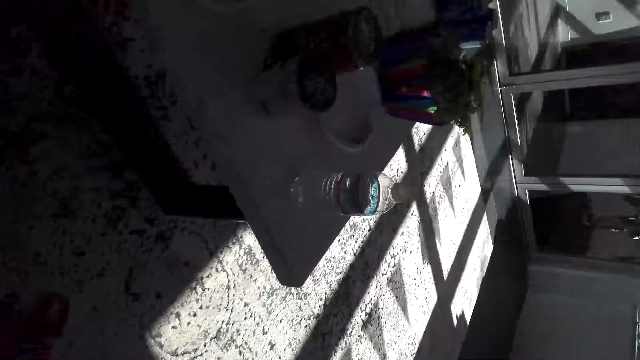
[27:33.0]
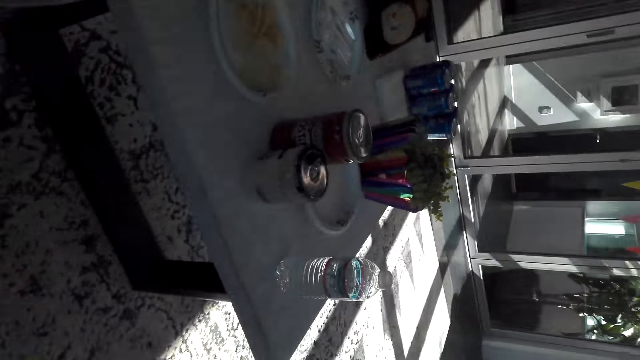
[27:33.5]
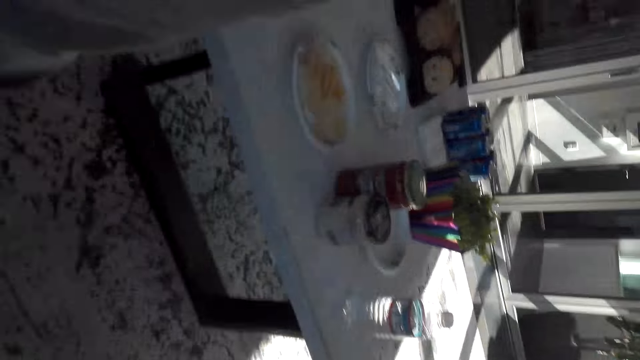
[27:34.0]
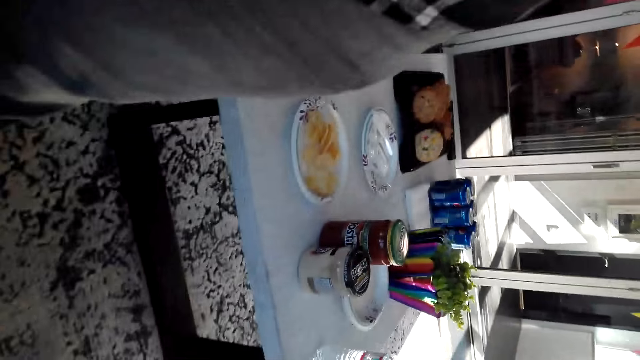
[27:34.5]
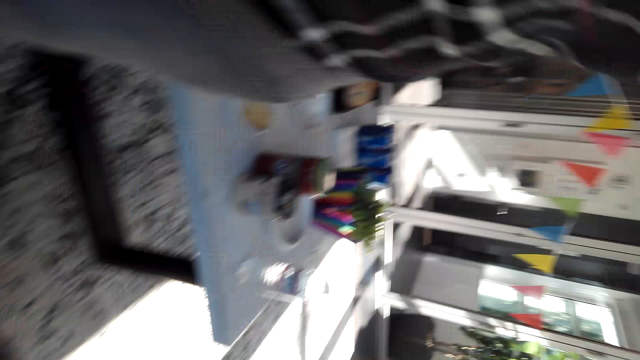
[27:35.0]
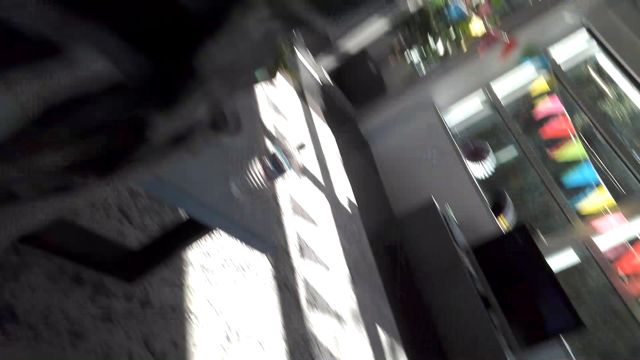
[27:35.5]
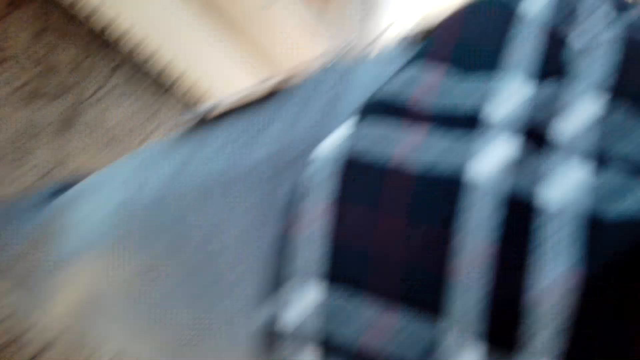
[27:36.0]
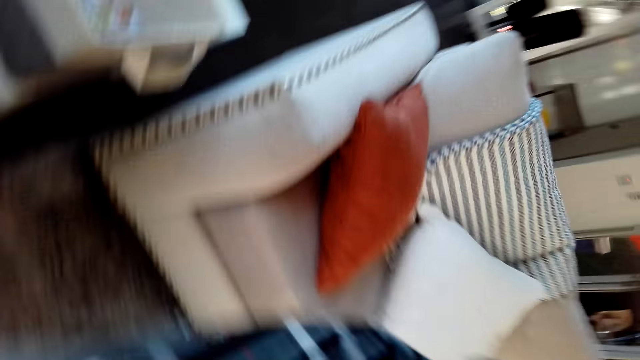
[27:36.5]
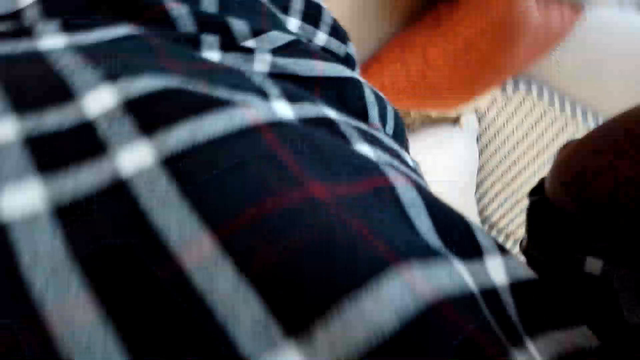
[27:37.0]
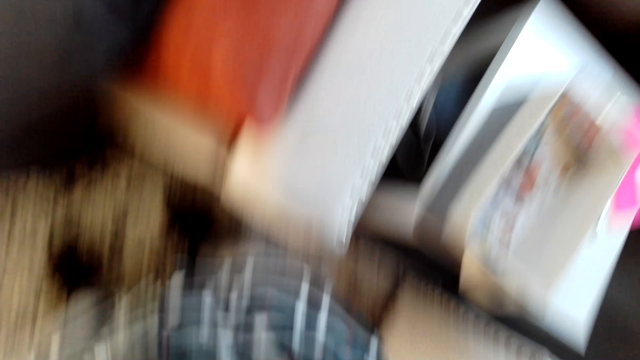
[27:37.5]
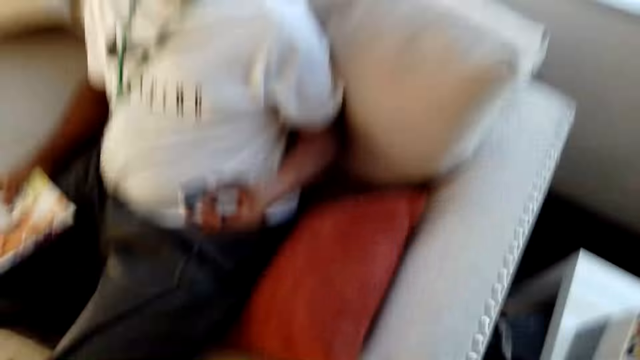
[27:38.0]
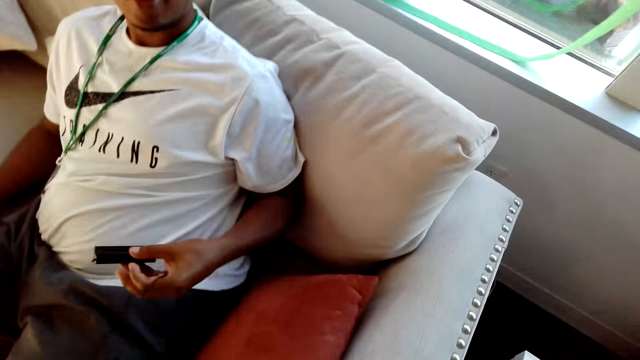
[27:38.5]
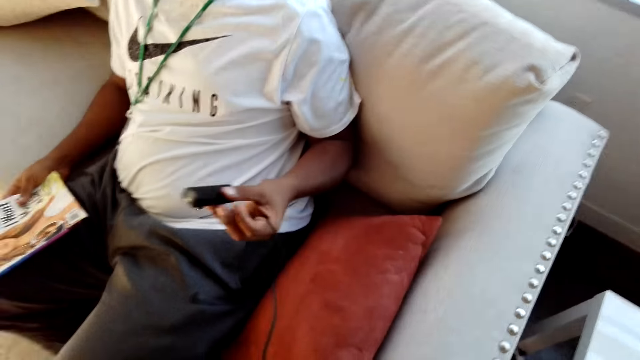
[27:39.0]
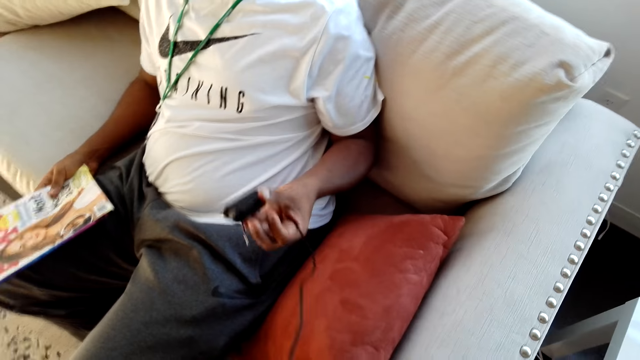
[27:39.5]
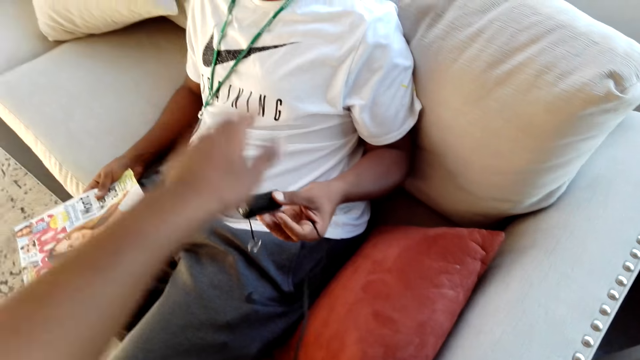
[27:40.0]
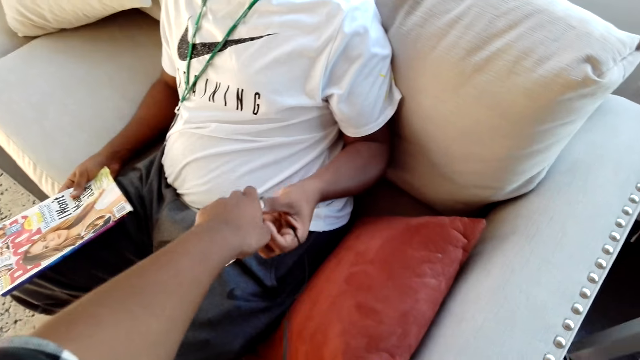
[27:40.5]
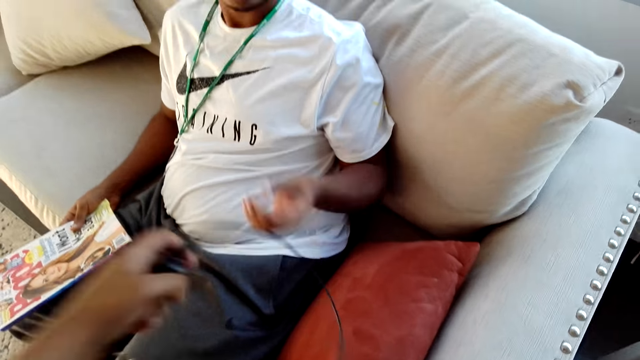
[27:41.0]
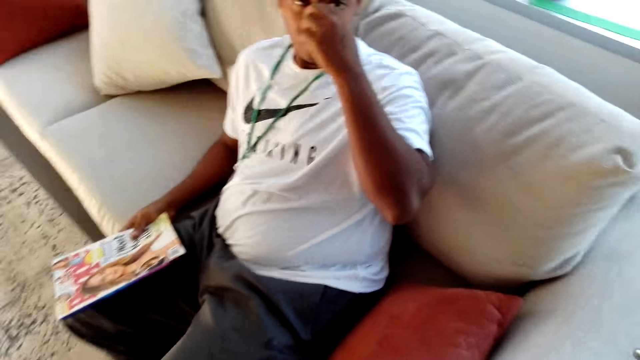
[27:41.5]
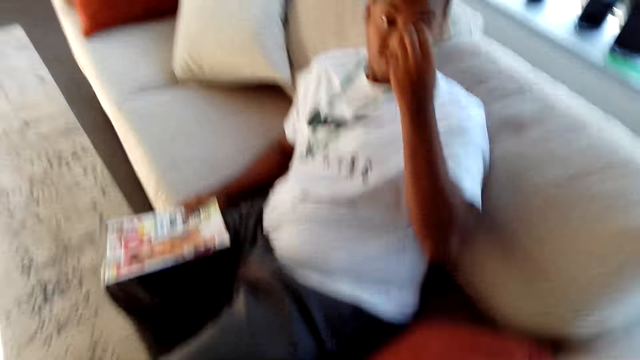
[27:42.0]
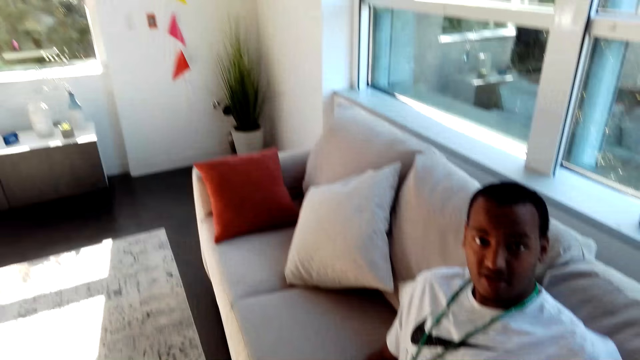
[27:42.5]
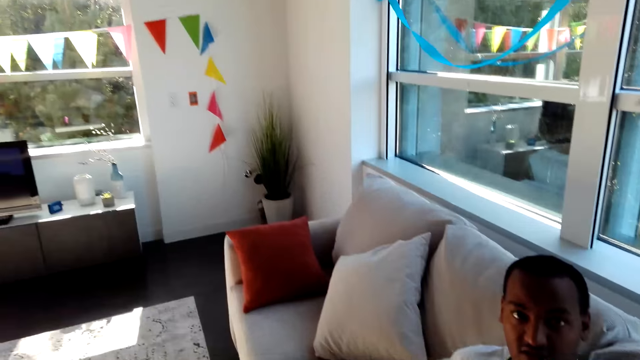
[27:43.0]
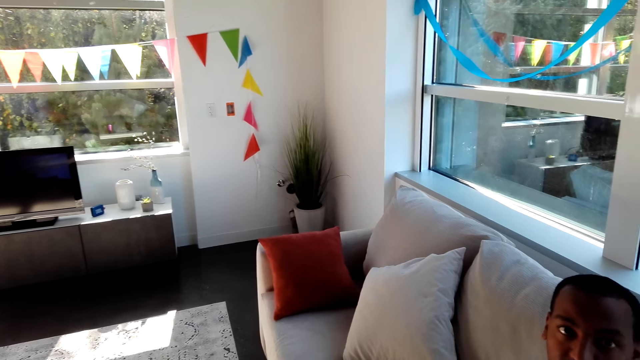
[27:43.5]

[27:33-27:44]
The camera wearer turns around. He holds a magazine and something. A person holds a torch. The camera wearer gives something to the person. He takes the torch. The person touches the face. The camera wearer touches his nose with a hand. The person puts the hand down.
